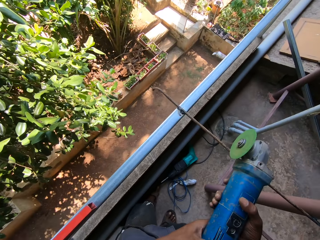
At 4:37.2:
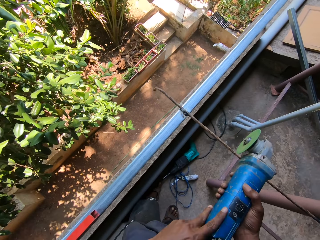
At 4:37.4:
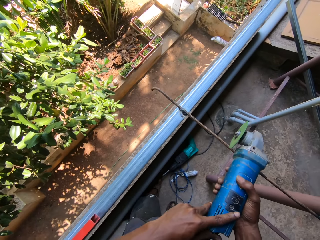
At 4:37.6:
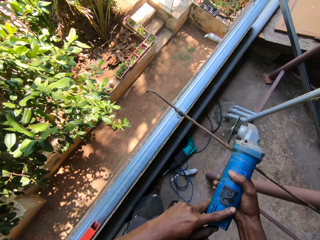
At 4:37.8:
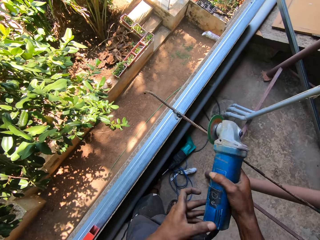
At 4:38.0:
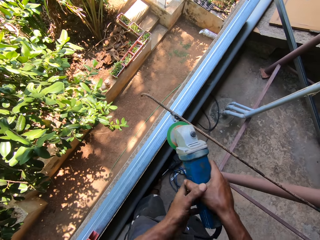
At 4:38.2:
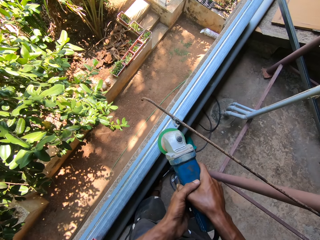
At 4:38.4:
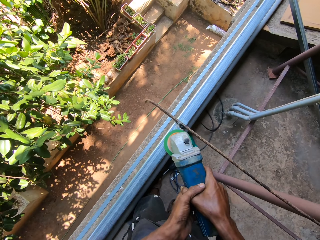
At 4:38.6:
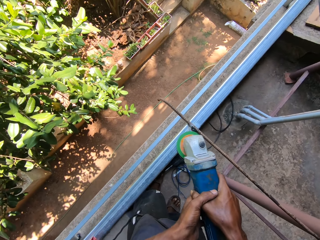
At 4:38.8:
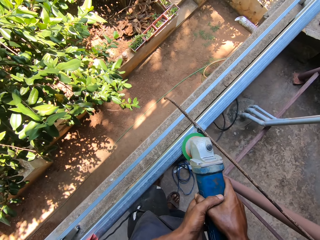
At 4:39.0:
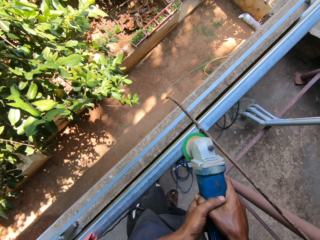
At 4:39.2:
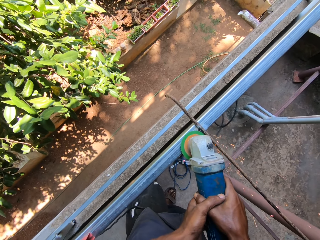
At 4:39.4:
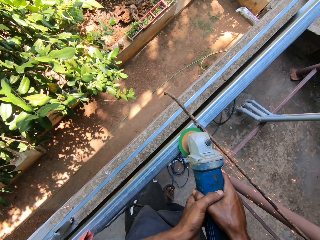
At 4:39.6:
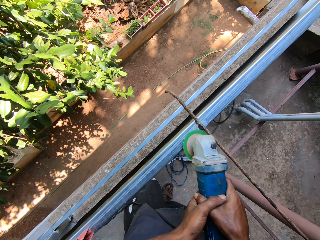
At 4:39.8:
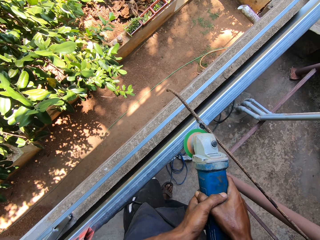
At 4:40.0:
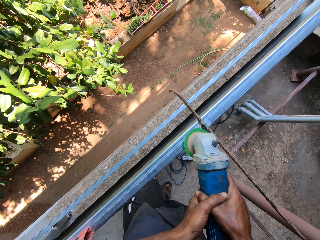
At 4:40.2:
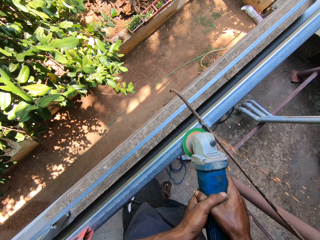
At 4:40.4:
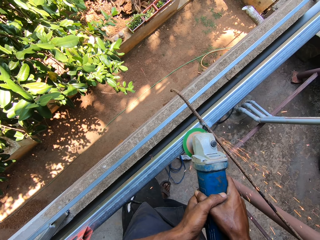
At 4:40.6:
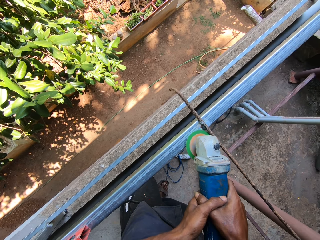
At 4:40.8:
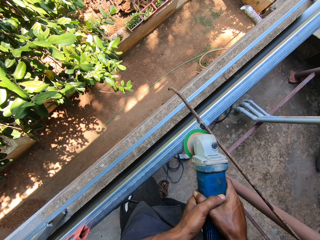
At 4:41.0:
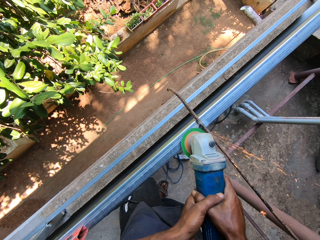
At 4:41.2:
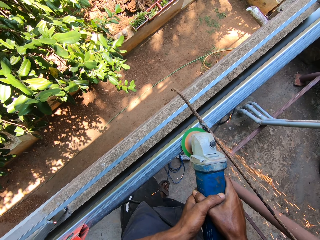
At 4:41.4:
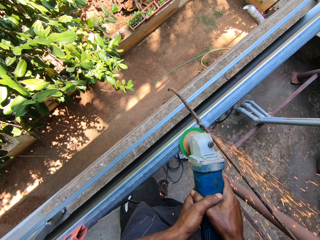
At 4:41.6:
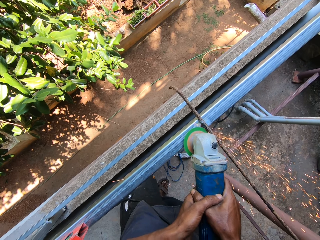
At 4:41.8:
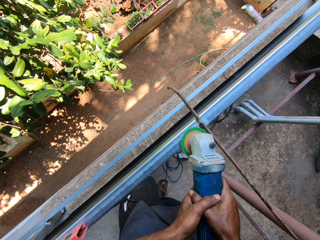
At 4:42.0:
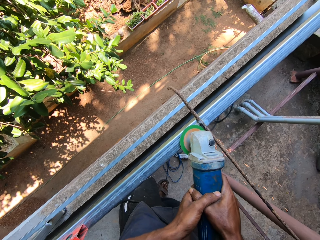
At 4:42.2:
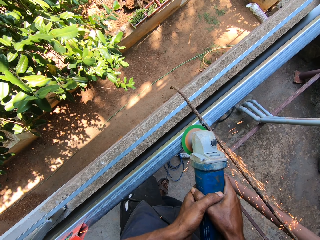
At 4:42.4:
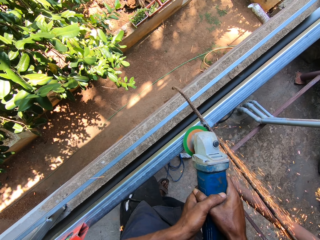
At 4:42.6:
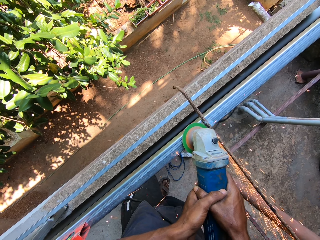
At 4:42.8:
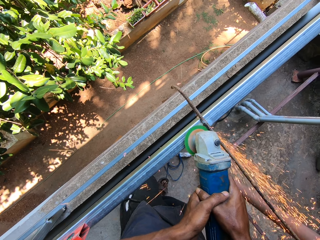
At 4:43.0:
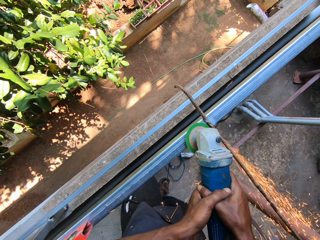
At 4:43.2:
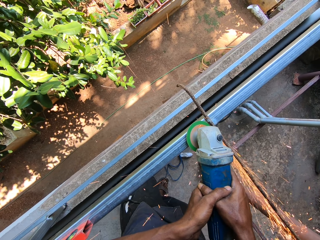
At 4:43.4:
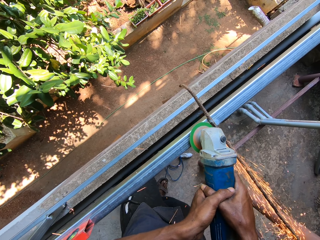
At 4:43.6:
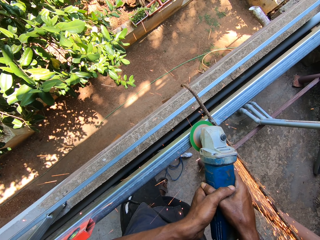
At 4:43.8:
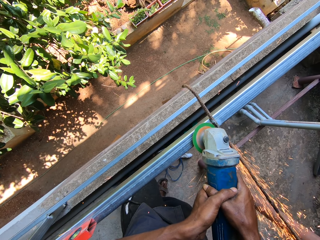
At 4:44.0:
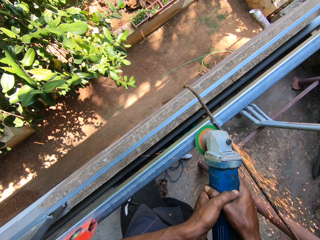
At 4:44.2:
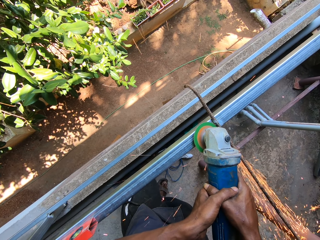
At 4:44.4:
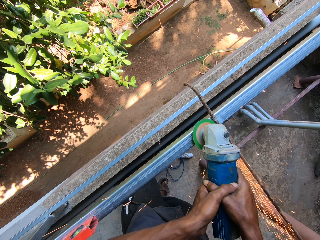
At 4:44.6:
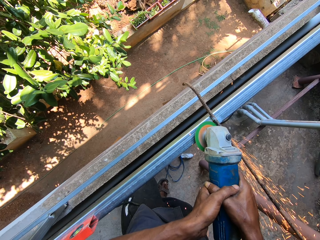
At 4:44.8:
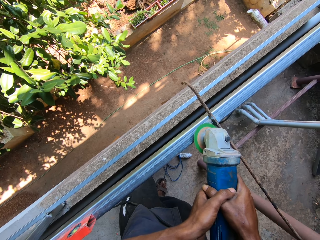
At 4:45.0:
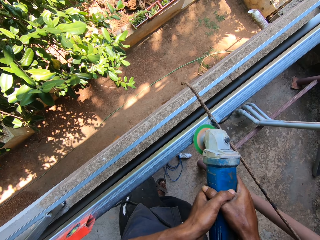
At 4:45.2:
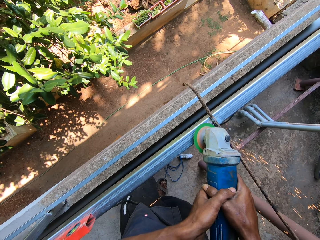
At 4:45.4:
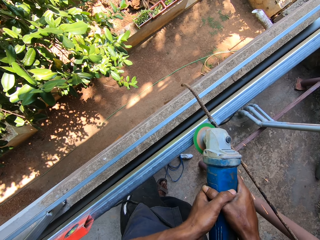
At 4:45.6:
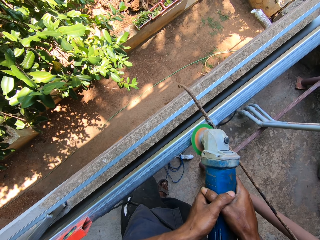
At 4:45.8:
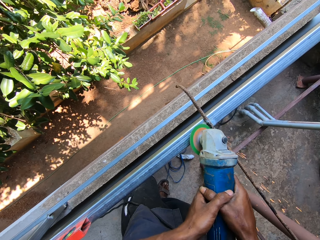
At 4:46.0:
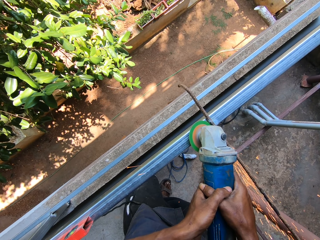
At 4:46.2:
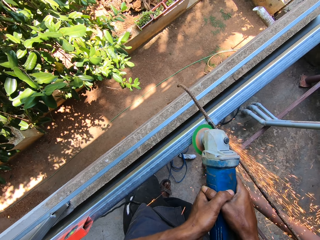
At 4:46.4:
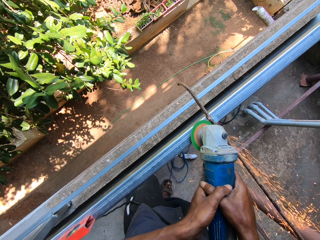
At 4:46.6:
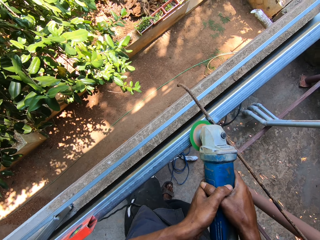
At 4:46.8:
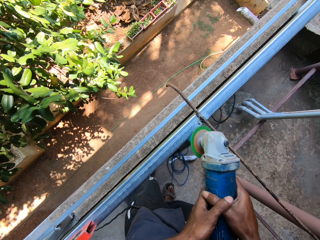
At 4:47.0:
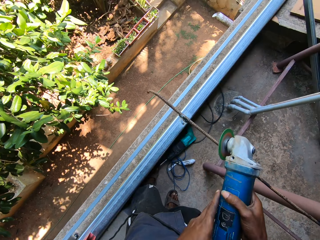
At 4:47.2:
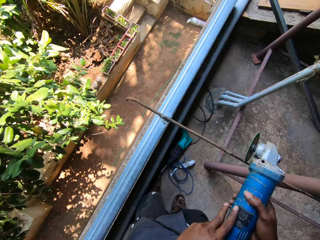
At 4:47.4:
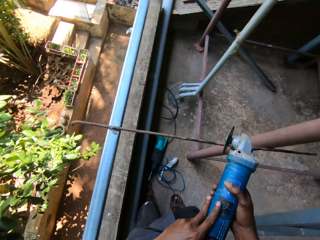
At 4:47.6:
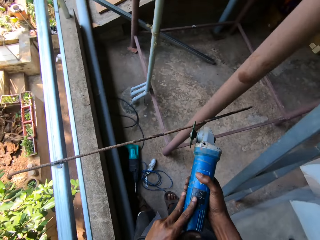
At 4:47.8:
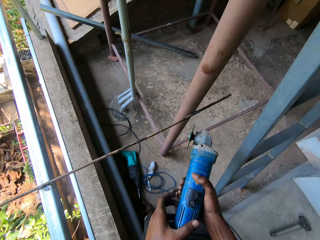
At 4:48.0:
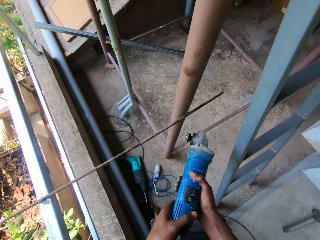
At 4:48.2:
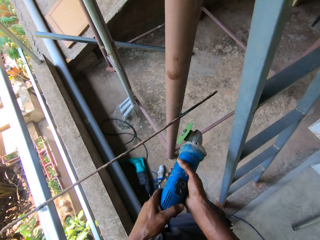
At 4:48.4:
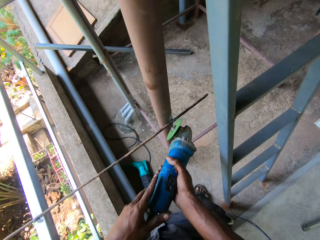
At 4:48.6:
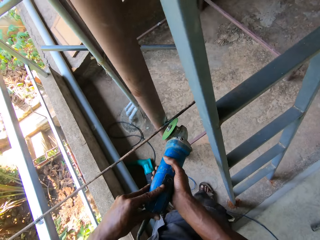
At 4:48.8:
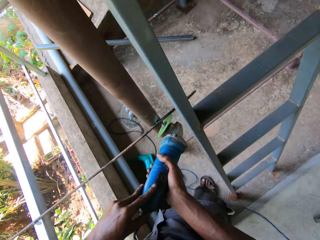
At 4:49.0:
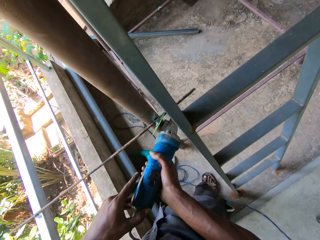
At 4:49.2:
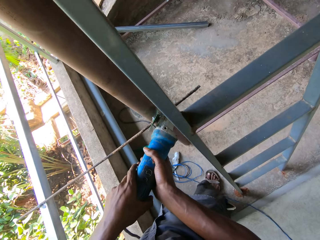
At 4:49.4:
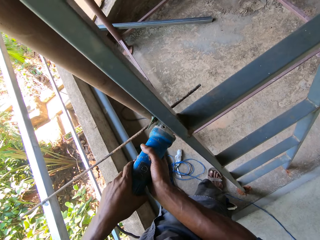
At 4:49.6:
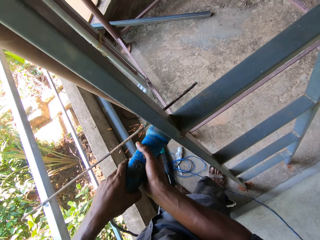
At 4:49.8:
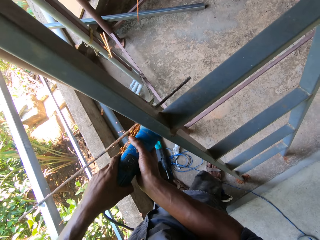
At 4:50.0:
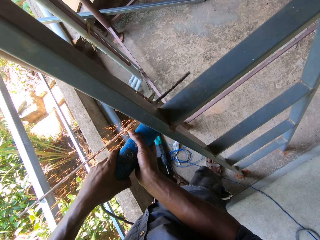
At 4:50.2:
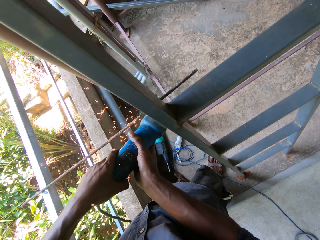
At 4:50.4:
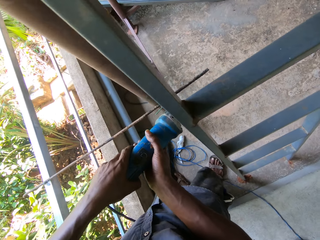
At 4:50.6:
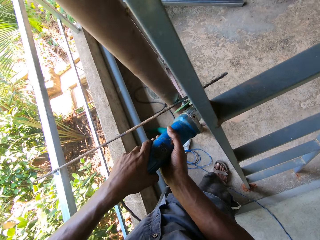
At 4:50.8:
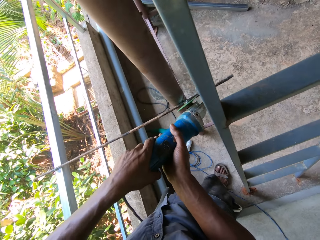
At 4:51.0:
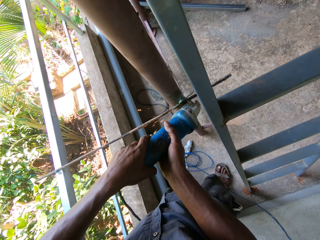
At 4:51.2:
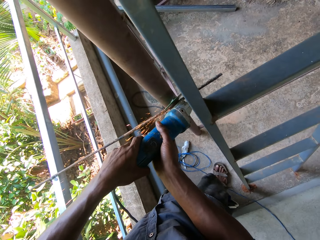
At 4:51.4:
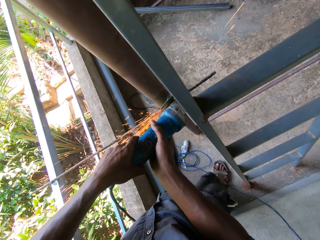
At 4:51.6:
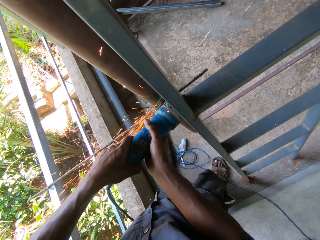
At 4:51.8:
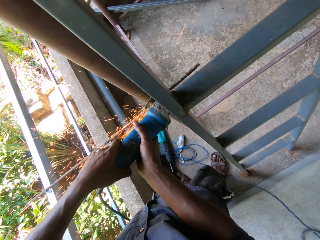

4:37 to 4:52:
The camera wearer turns the angle grinder in both hands. He presses a power button on the angle grinder with his left hand. He polishes the balcony handrail with his angle grinder in both hands. He cuts the metal rod with a grinder machine. He operates the corded angle grinder in his right hand with his left hand. He grinds the rod on a water tank stand with the corded angle grinder in his hands.

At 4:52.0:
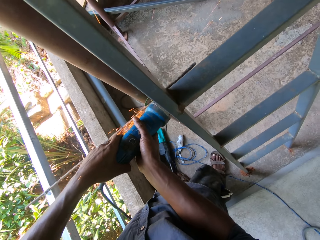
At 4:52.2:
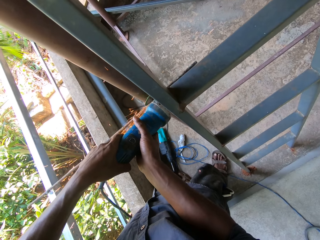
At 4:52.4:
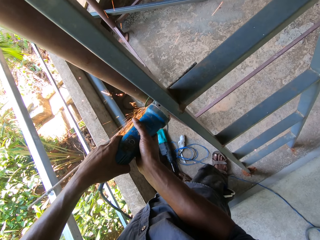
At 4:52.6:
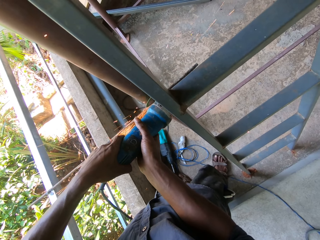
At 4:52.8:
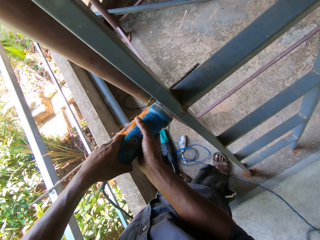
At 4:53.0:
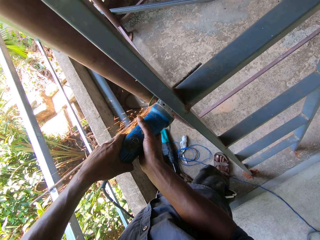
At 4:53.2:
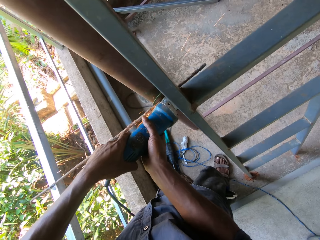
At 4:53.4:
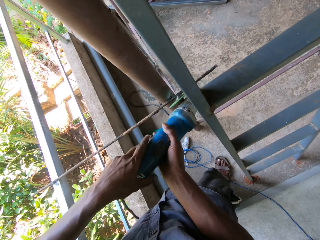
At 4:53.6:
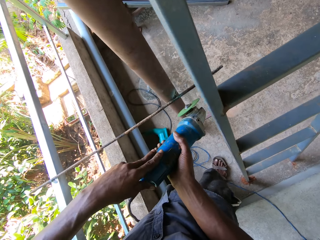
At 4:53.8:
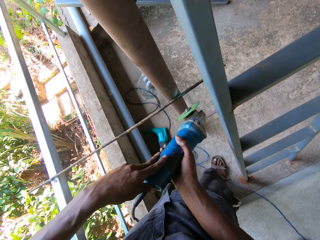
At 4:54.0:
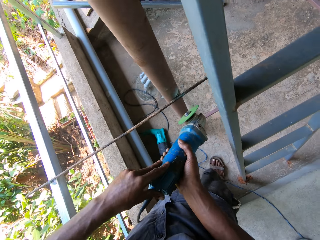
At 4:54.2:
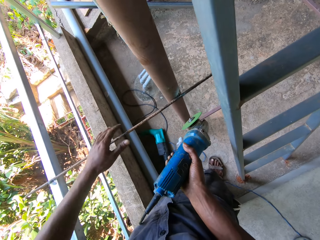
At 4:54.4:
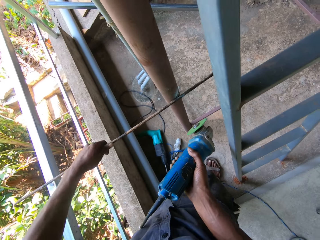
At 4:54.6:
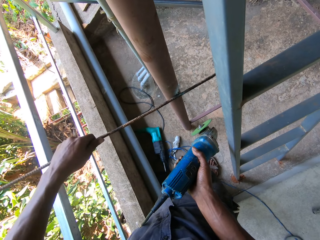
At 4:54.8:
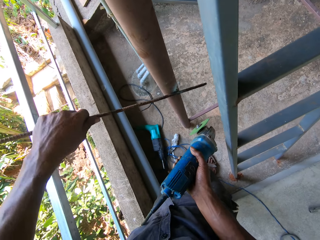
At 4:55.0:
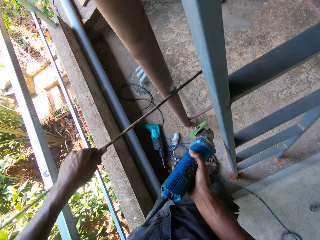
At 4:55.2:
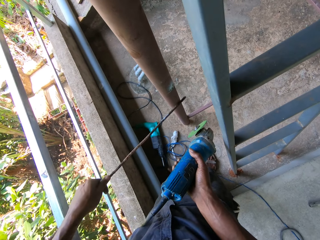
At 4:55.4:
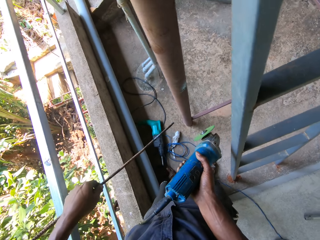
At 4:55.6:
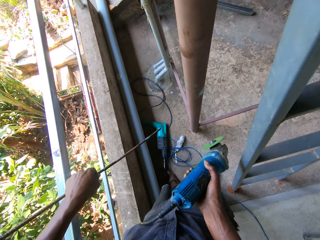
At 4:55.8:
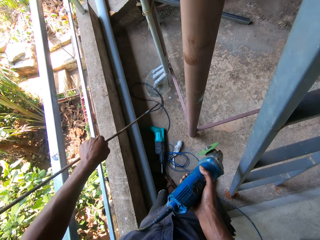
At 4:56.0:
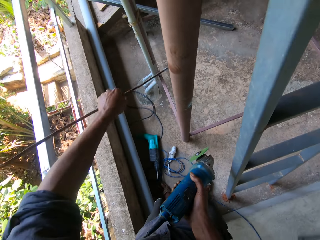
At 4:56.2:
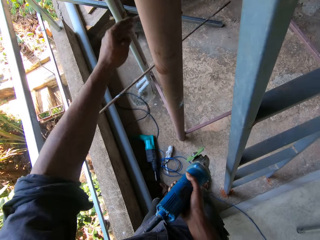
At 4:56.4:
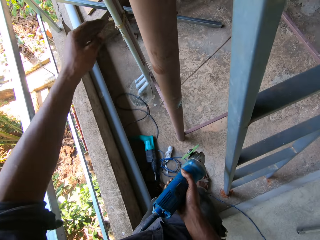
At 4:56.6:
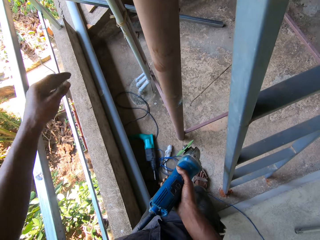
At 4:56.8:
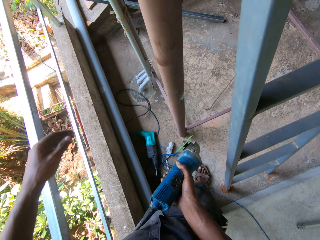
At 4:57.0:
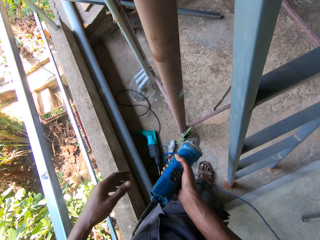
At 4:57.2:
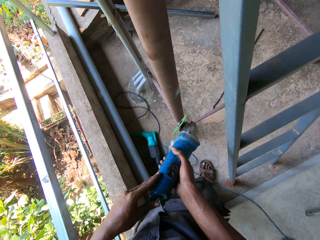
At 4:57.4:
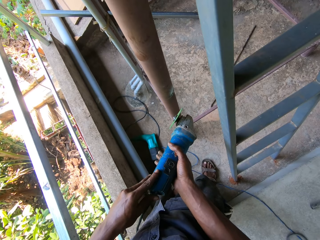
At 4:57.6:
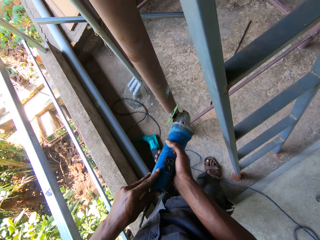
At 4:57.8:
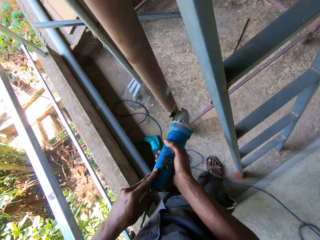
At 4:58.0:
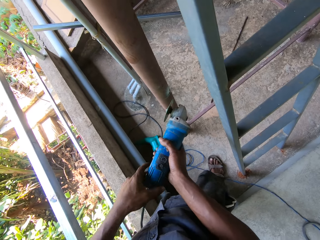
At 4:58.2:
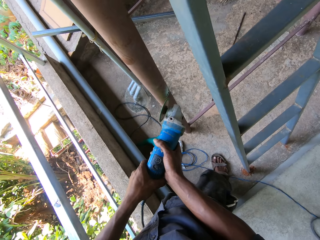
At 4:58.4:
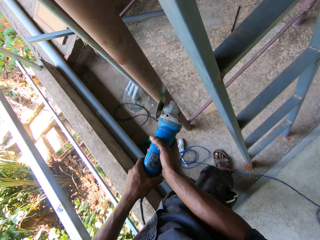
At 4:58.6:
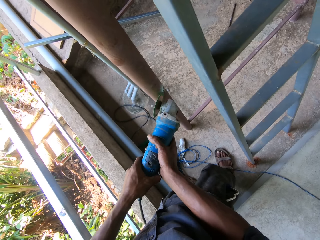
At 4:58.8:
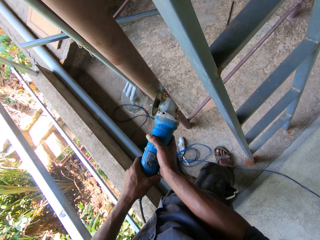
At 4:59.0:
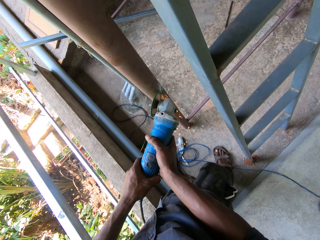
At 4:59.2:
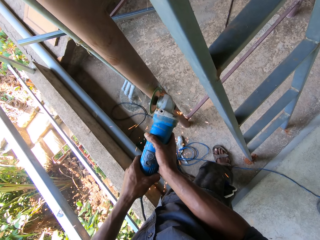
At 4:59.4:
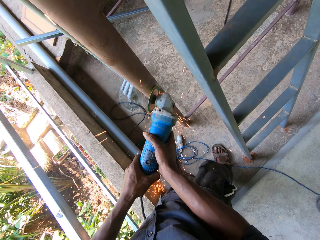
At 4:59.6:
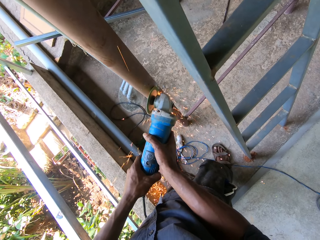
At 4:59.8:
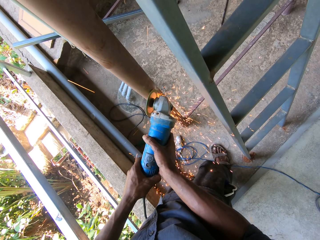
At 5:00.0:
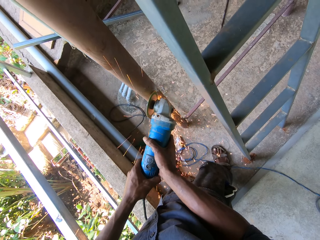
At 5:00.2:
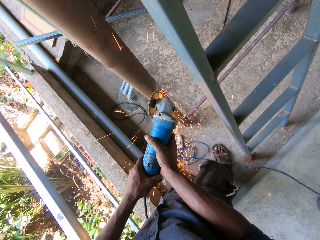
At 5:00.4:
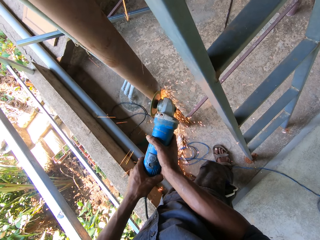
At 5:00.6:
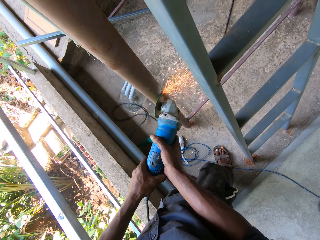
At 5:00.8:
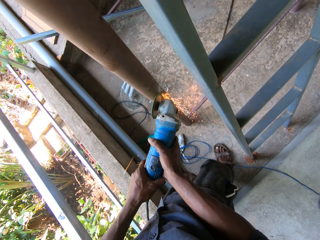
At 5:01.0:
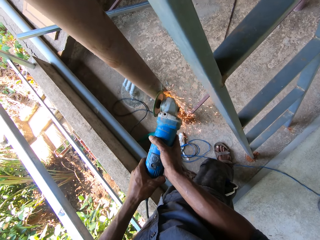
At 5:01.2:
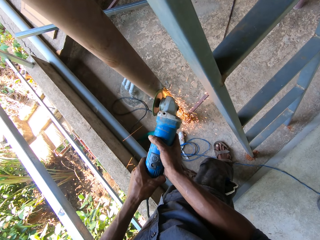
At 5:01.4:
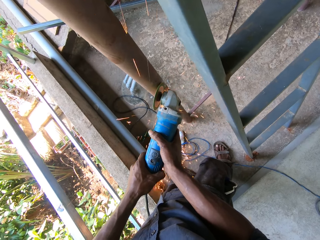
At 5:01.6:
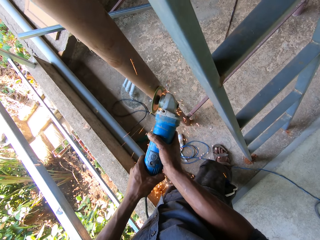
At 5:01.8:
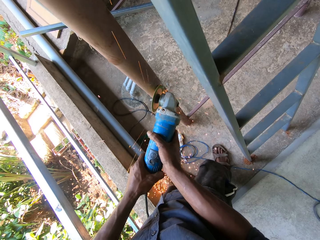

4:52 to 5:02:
The camera wearer removes the rod from the balcony rail and water tank stand with his left hand. He throws the rod on the floor with his left hand. He turns on the corded angle grinder with his left hand. He smoothens the water tank stand with the corded angle grinder in his hands.
